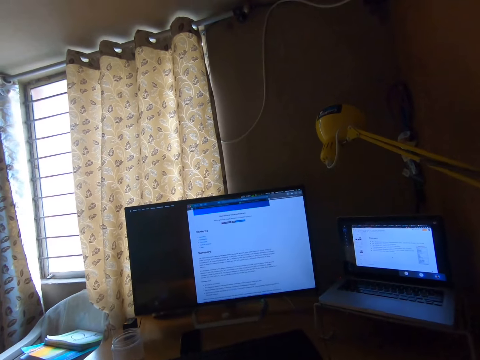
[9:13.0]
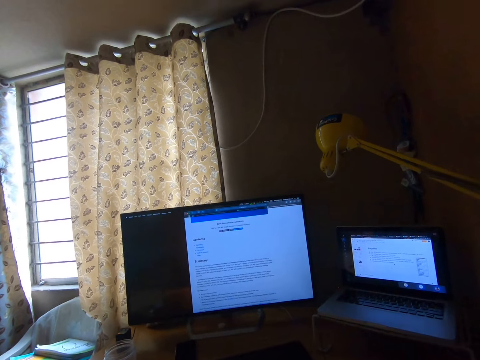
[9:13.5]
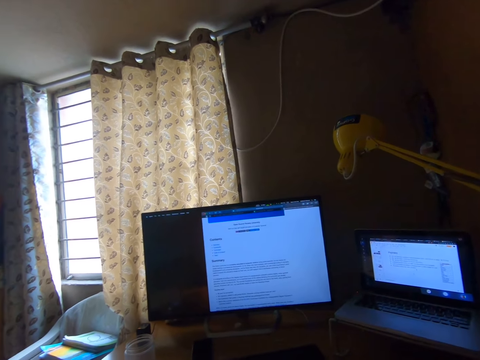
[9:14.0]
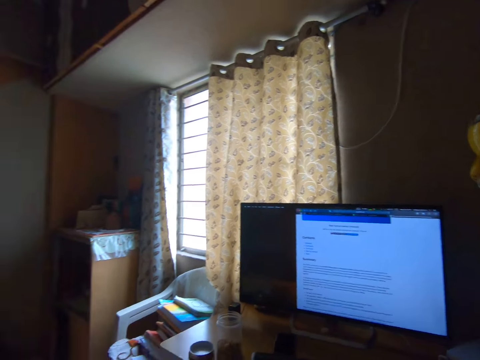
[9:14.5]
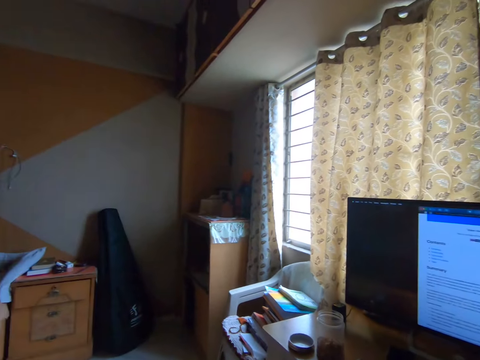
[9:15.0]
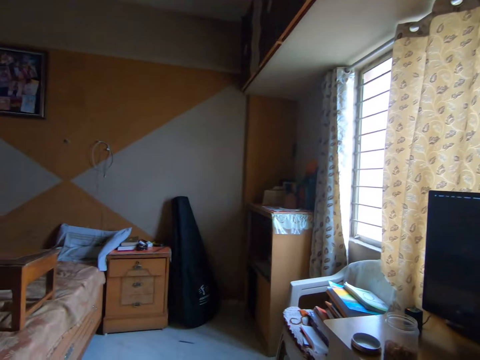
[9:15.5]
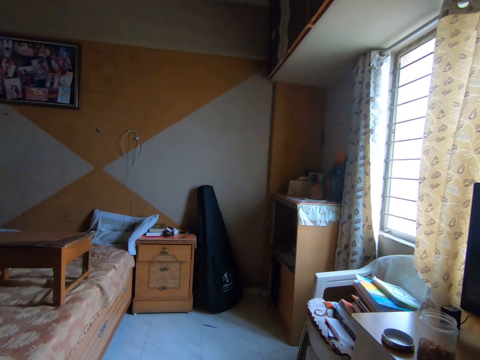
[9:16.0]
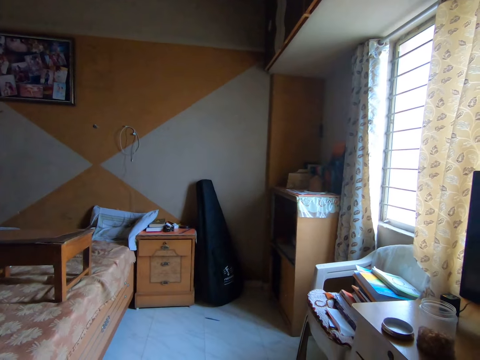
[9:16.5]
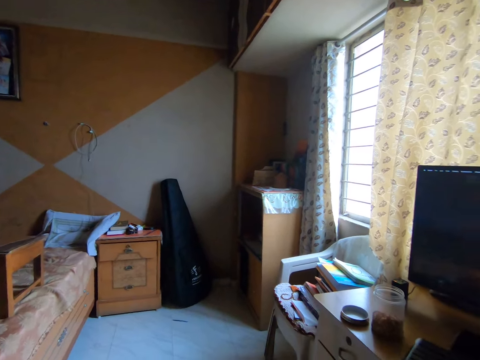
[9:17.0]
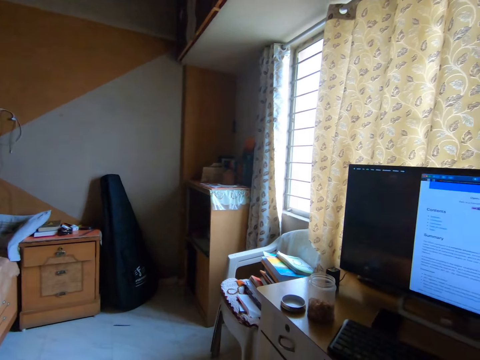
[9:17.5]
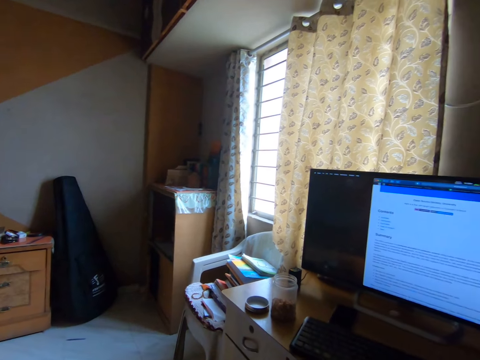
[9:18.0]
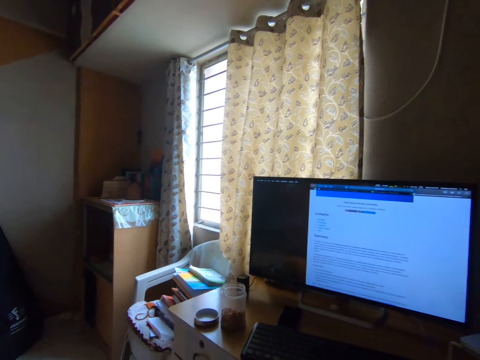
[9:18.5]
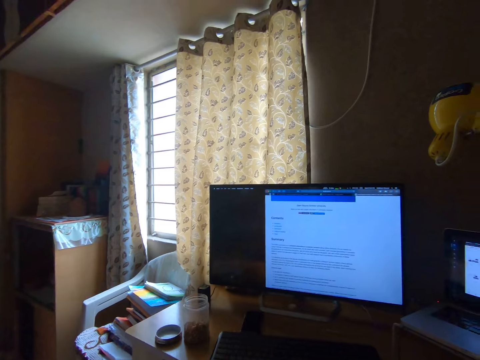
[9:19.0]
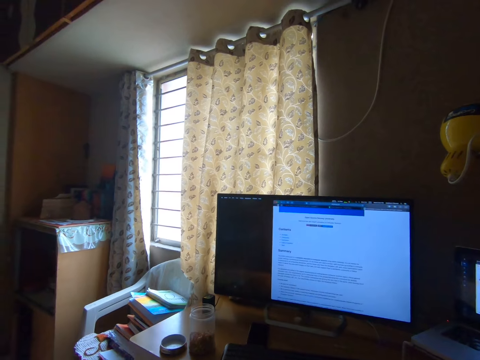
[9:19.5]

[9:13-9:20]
The camera wearer looks around.

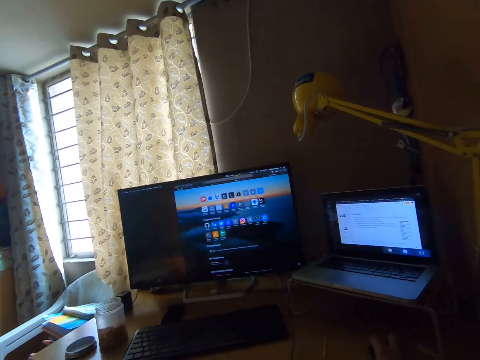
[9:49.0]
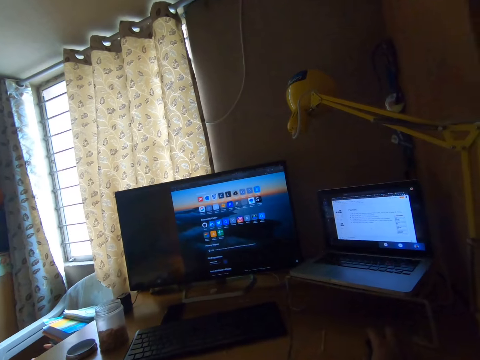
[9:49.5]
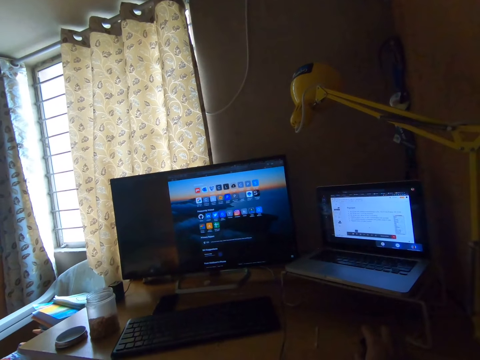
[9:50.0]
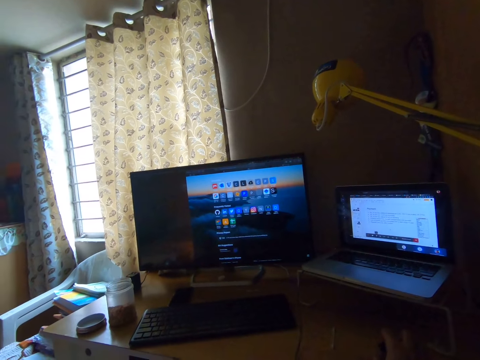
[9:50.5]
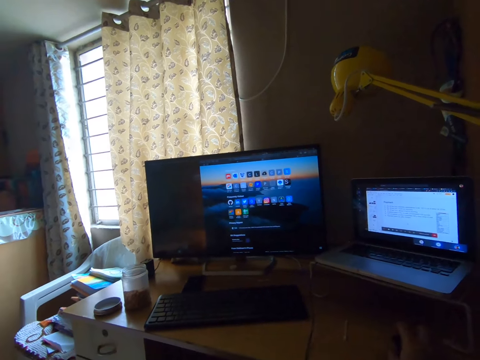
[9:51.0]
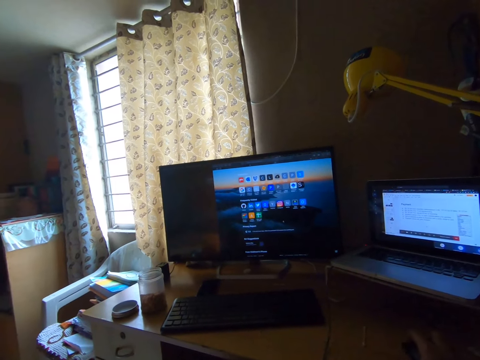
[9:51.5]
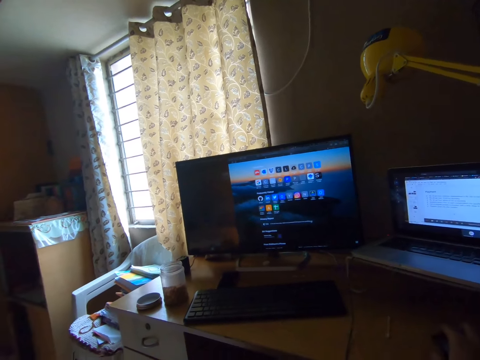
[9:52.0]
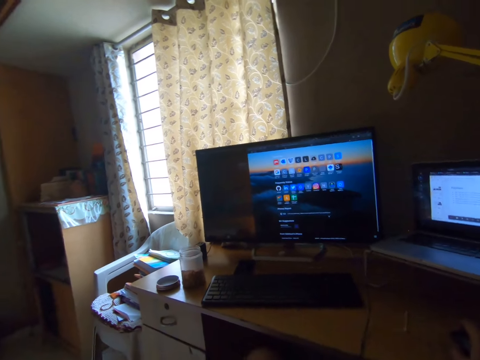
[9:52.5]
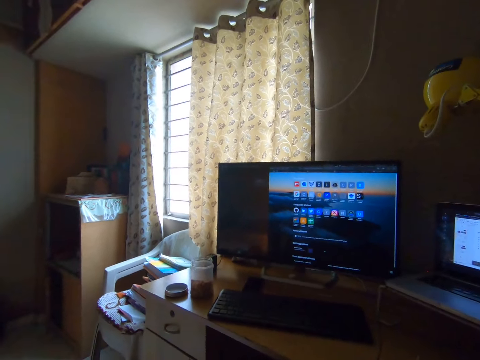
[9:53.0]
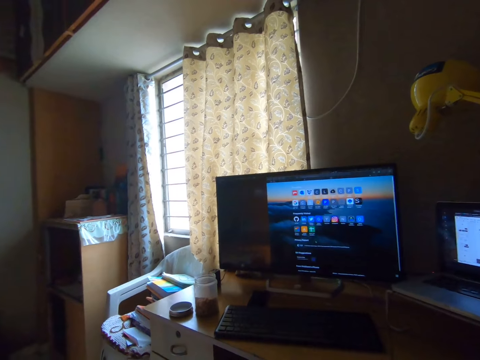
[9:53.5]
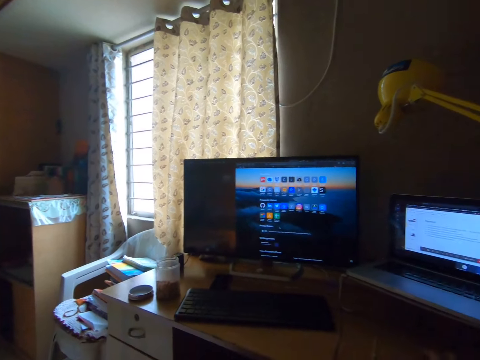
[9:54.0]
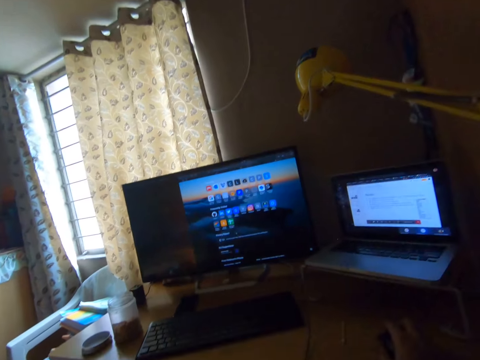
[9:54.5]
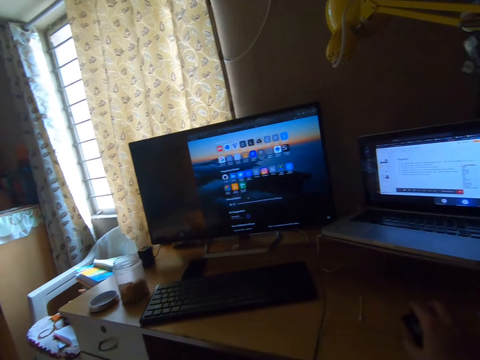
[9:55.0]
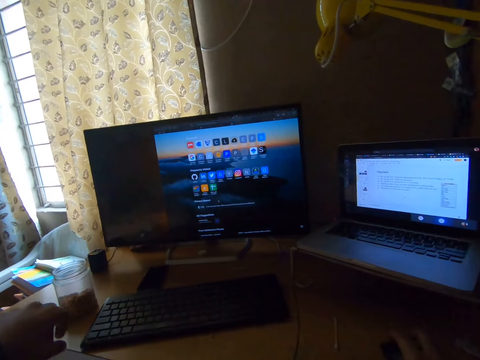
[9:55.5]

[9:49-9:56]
The camera wearer operates a computer with a mouse in his right hand on the table.

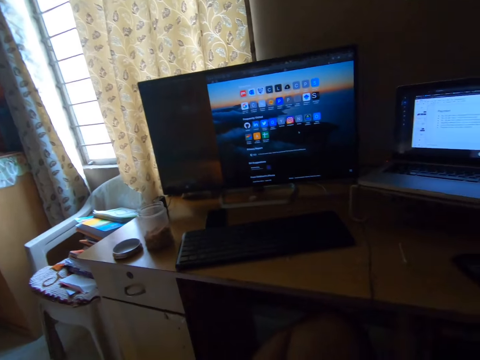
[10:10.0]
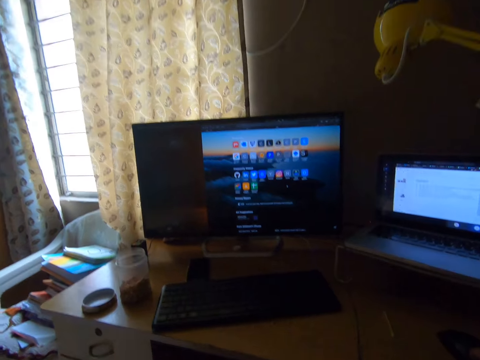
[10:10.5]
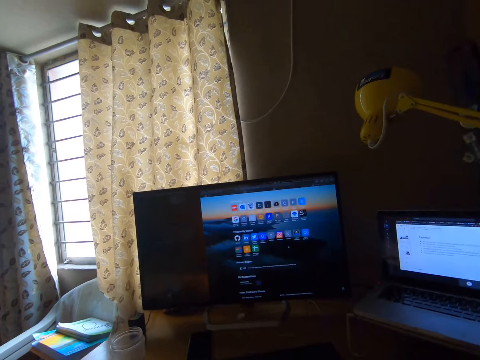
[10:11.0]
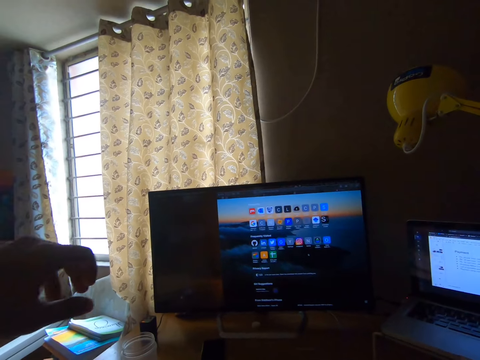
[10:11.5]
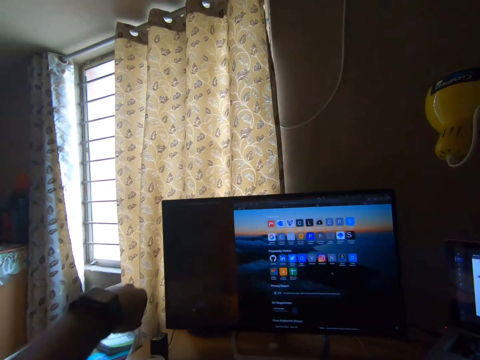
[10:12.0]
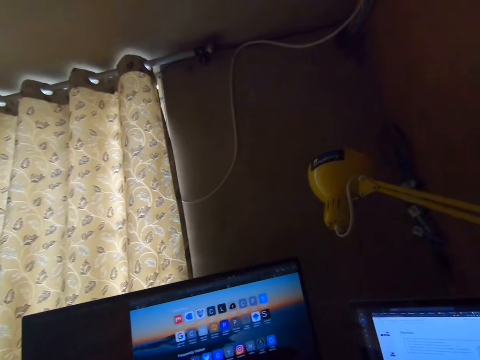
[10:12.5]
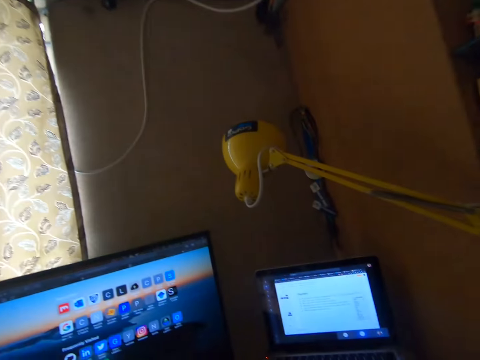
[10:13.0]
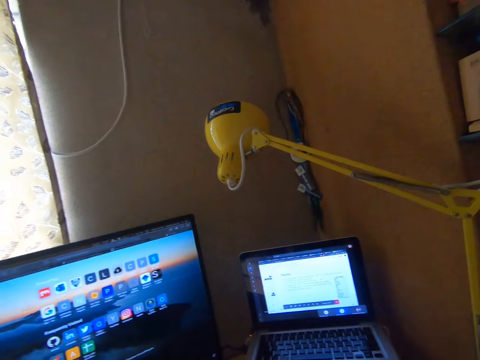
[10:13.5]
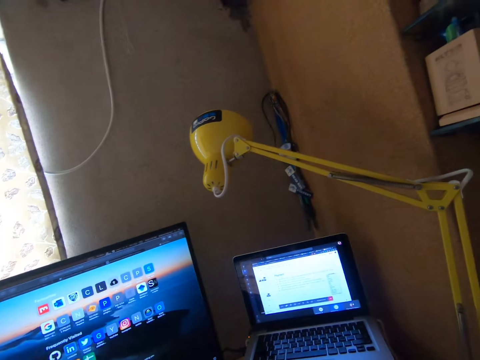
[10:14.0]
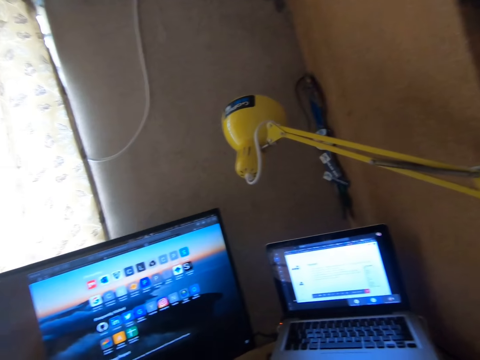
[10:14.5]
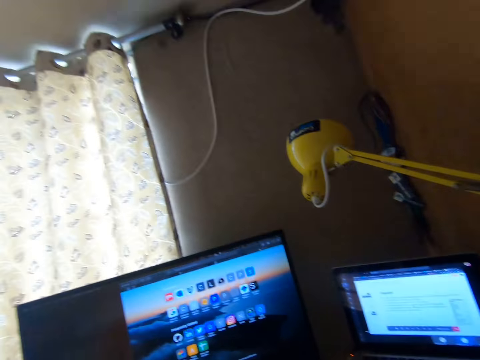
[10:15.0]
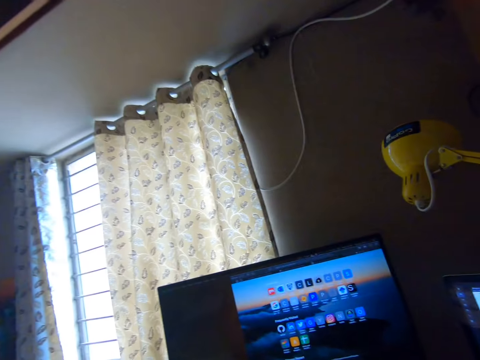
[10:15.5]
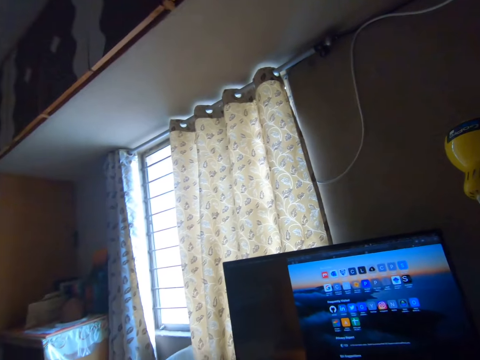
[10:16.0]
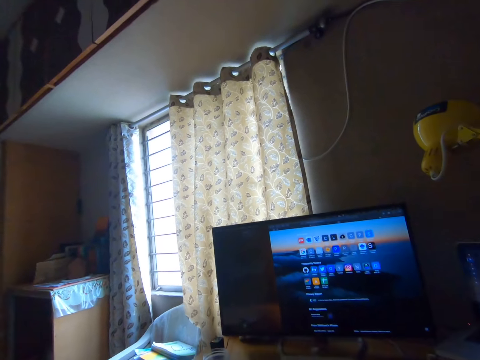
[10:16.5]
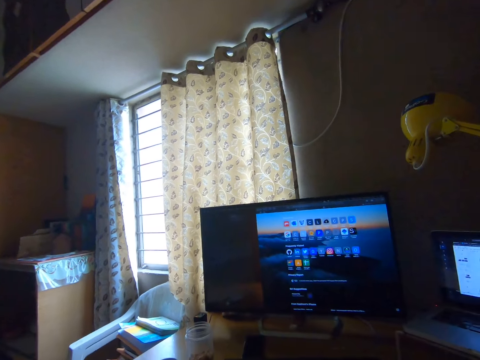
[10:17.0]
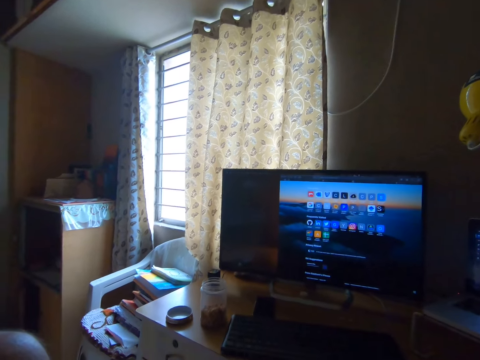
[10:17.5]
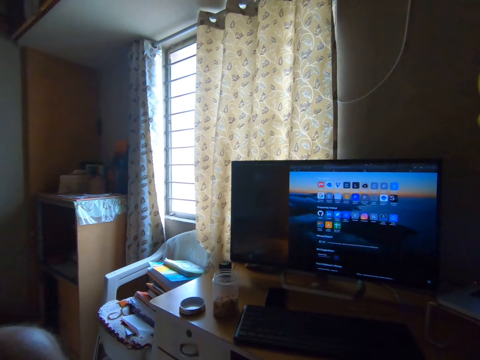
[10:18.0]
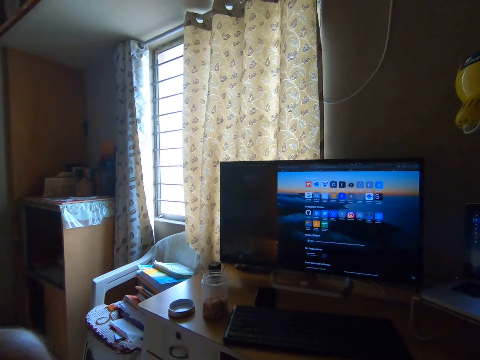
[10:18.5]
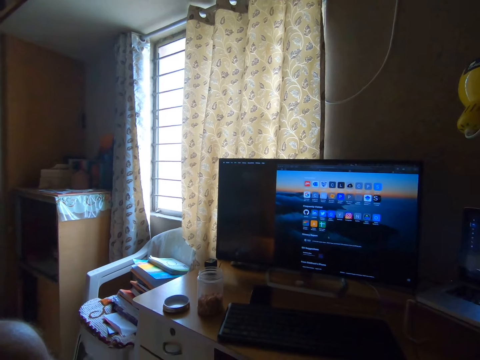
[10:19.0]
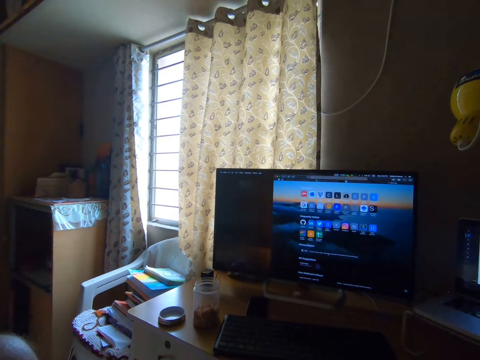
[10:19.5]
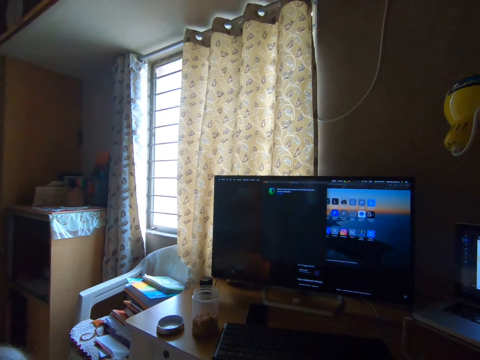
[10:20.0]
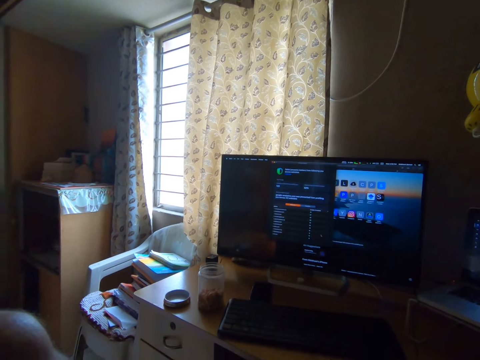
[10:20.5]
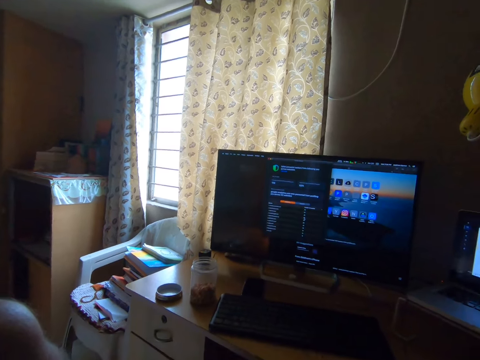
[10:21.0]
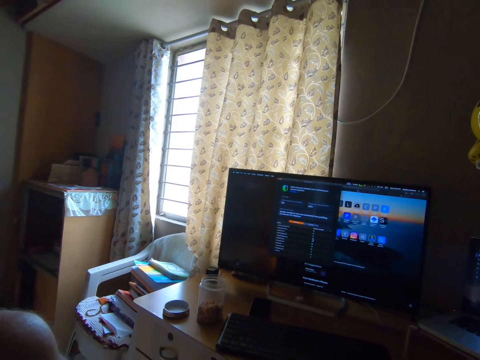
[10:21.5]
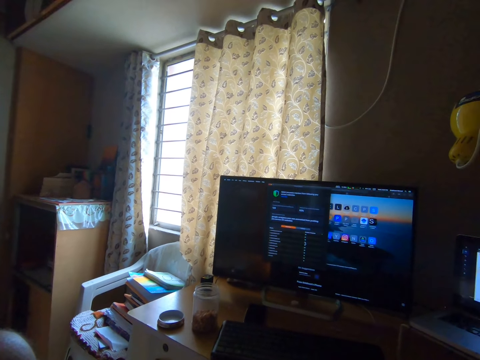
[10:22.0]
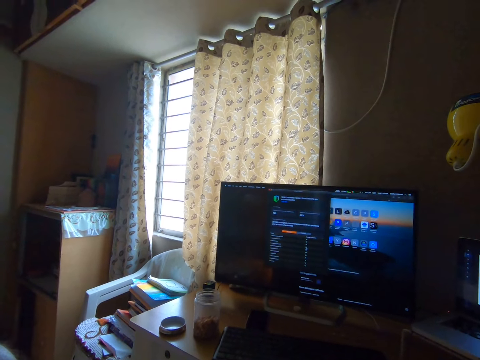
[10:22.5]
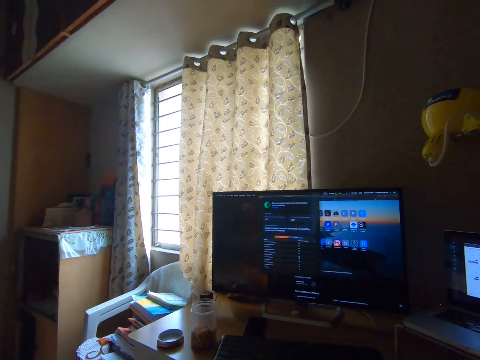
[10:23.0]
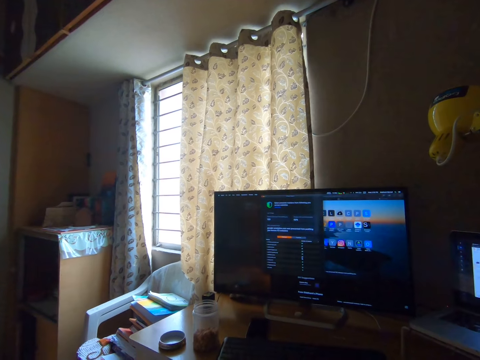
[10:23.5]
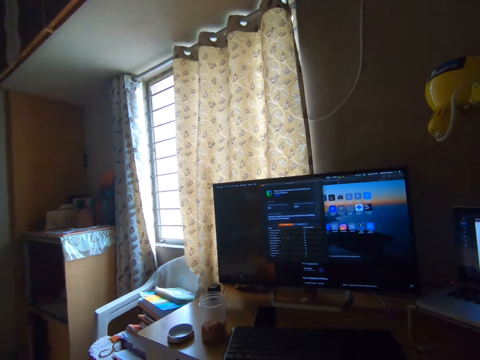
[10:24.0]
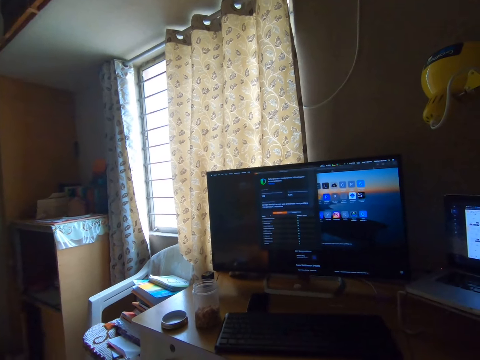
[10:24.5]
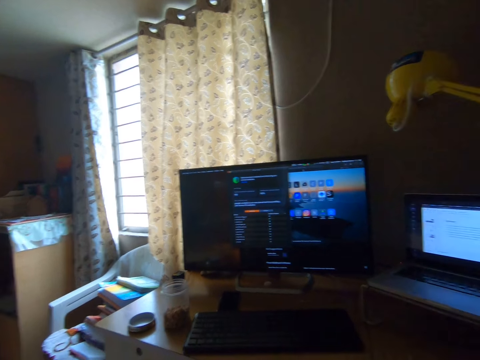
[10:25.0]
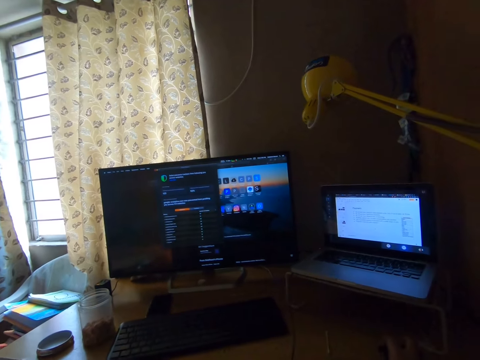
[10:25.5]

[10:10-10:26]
The camera wearer picks something from the container on the table.
